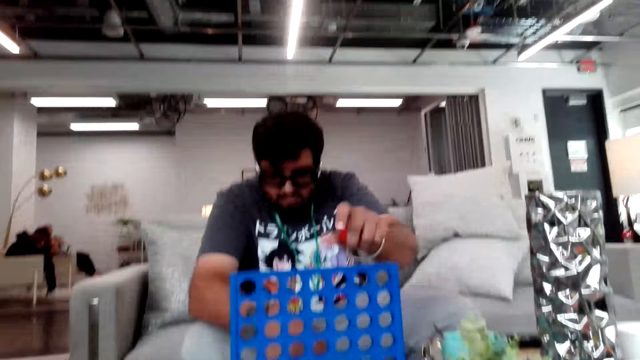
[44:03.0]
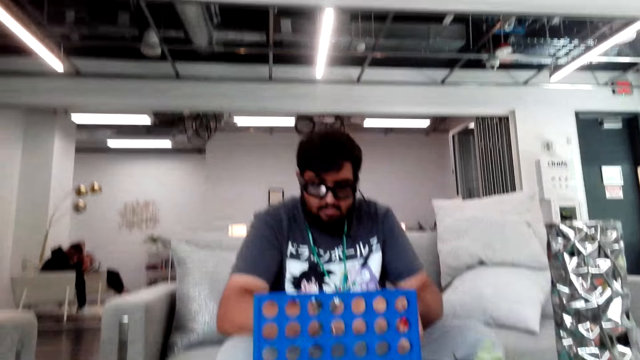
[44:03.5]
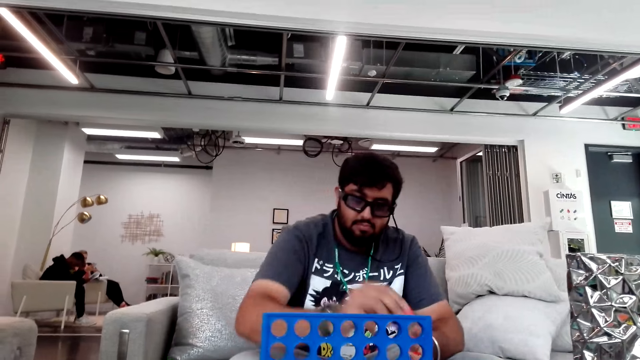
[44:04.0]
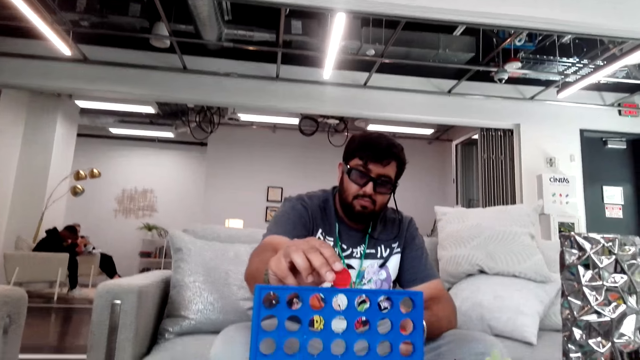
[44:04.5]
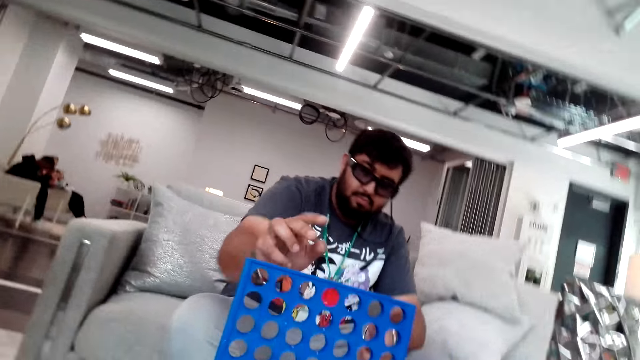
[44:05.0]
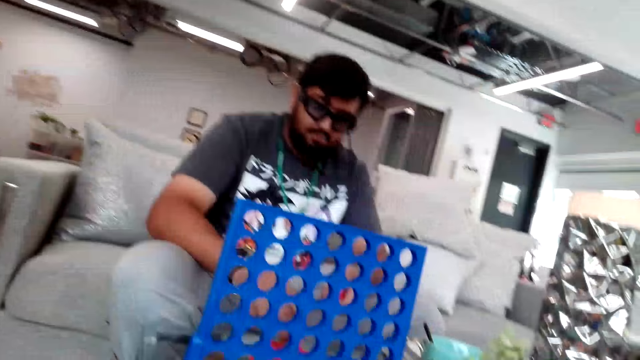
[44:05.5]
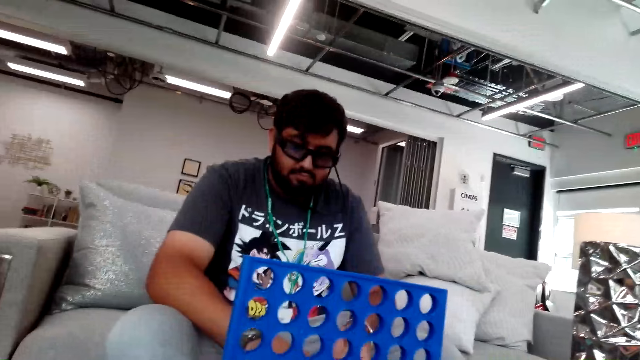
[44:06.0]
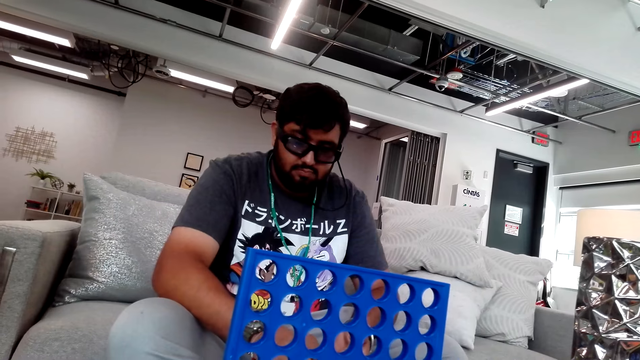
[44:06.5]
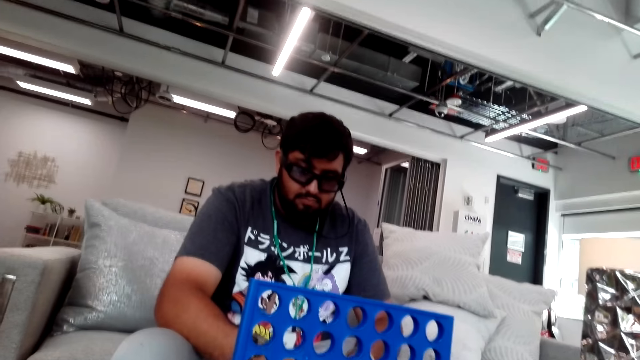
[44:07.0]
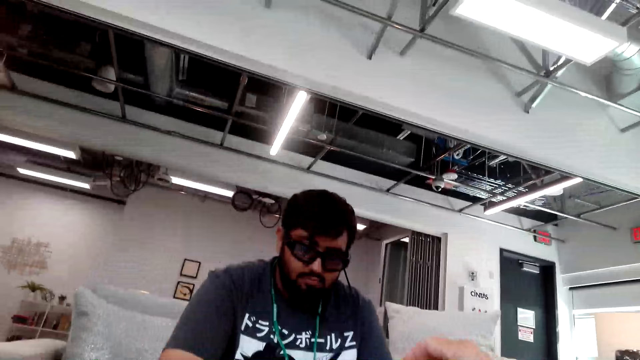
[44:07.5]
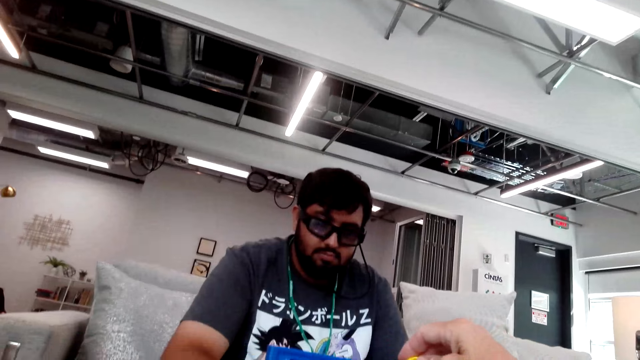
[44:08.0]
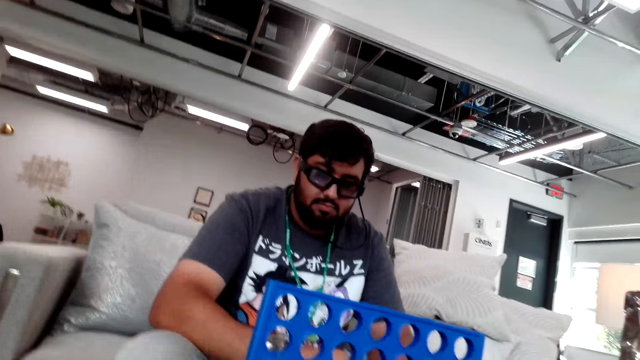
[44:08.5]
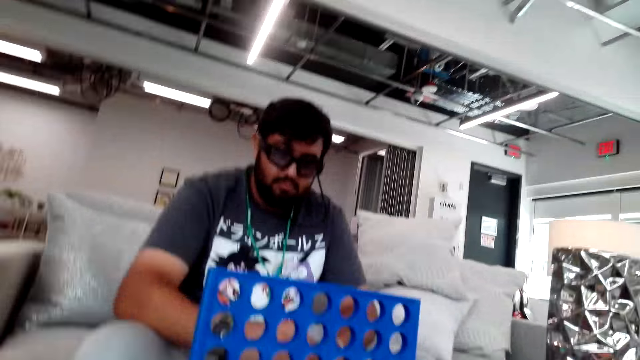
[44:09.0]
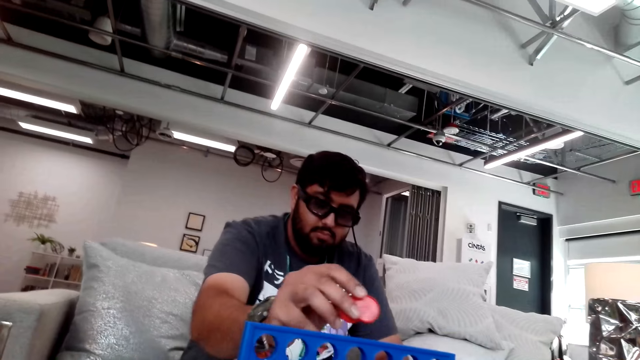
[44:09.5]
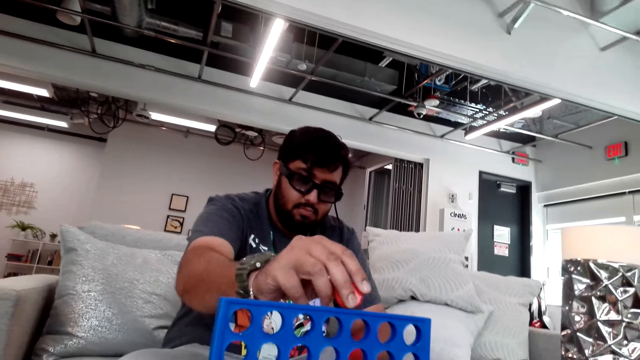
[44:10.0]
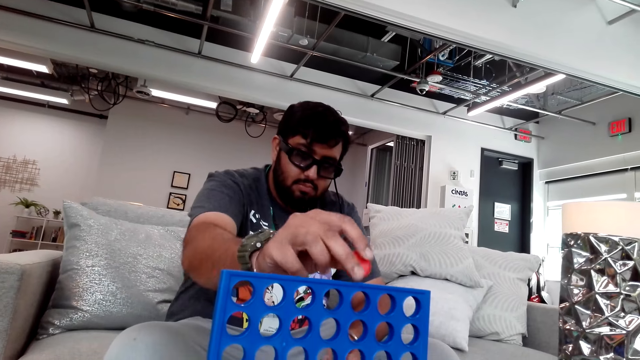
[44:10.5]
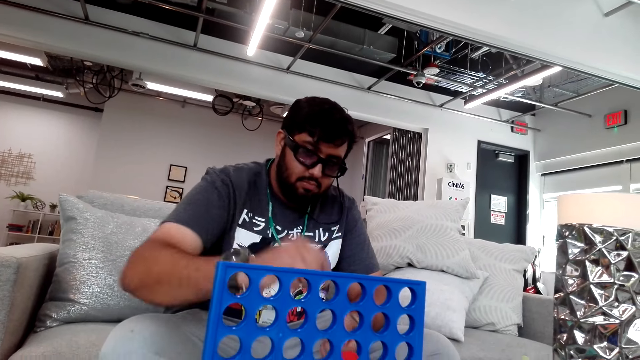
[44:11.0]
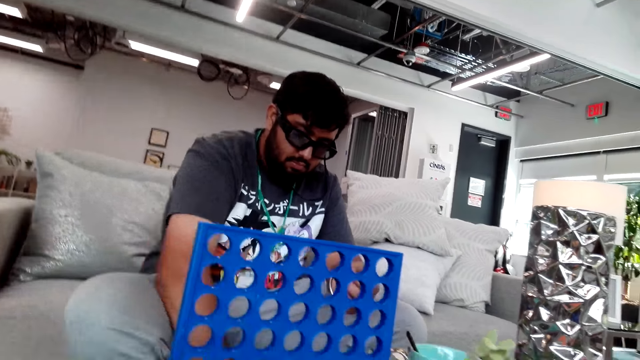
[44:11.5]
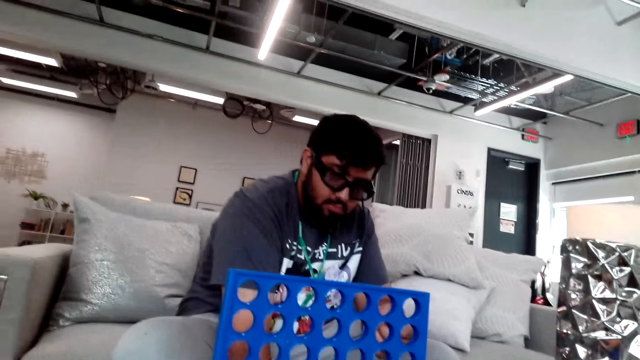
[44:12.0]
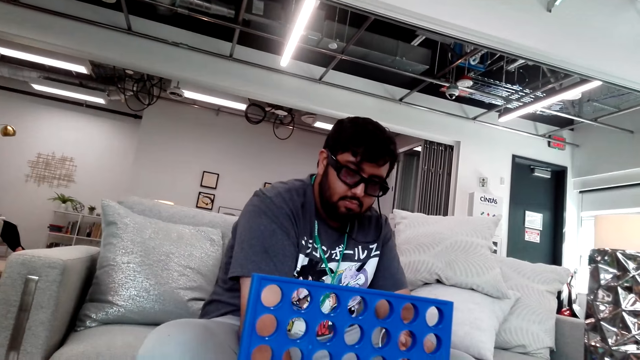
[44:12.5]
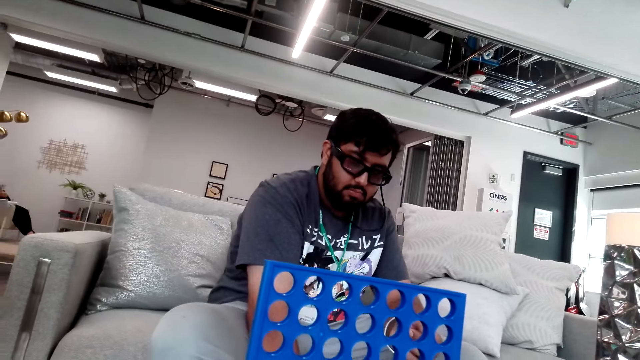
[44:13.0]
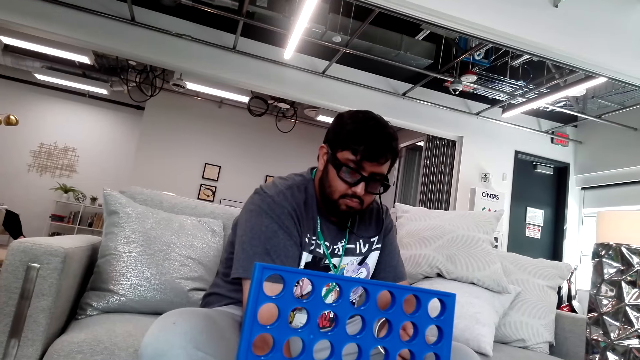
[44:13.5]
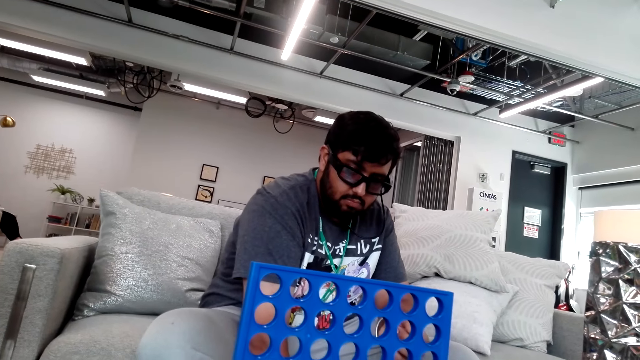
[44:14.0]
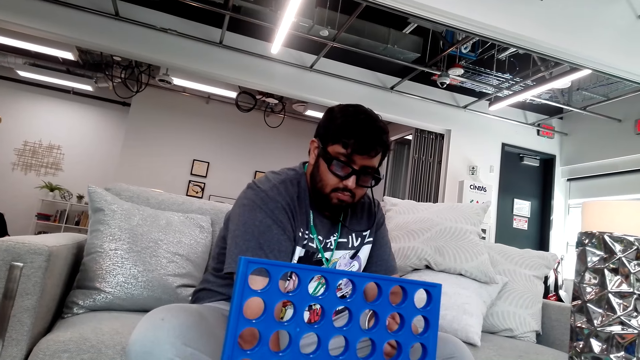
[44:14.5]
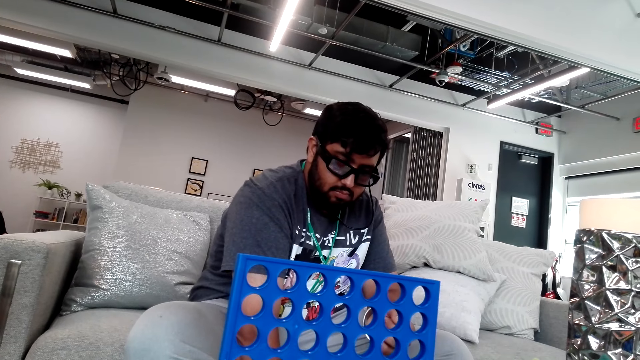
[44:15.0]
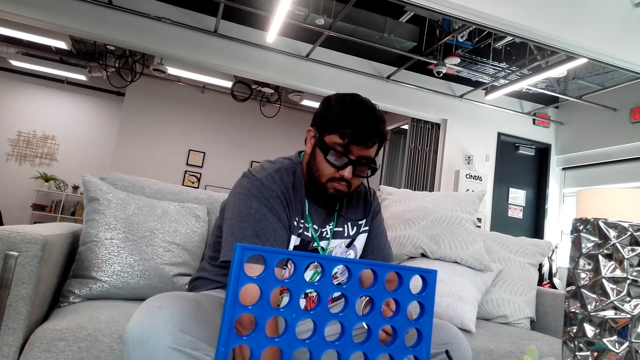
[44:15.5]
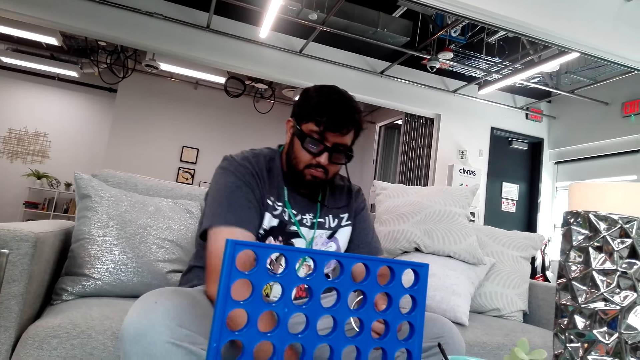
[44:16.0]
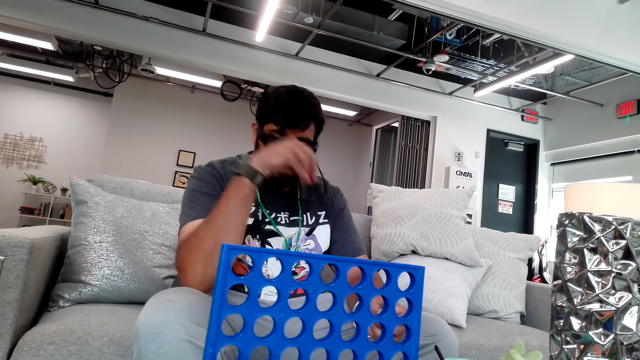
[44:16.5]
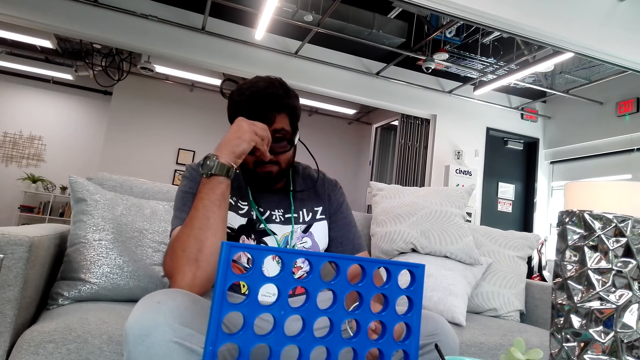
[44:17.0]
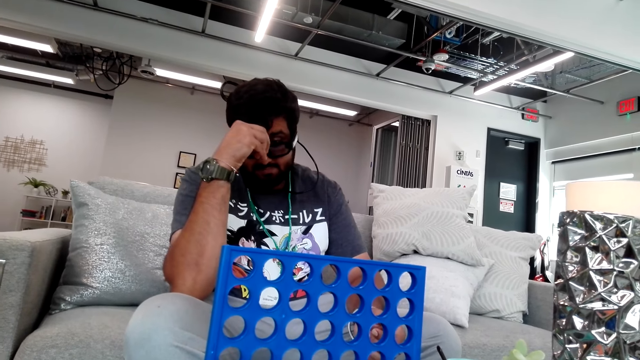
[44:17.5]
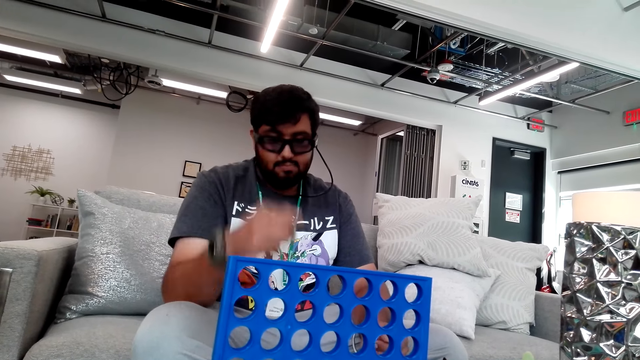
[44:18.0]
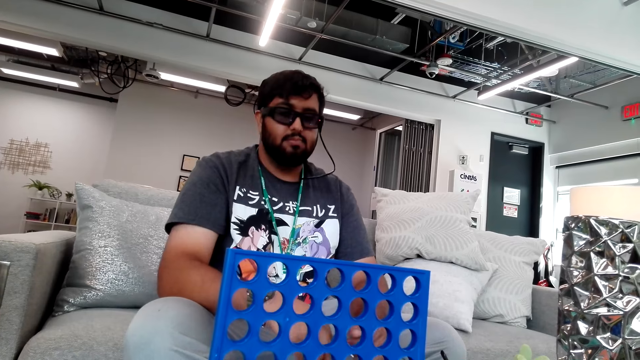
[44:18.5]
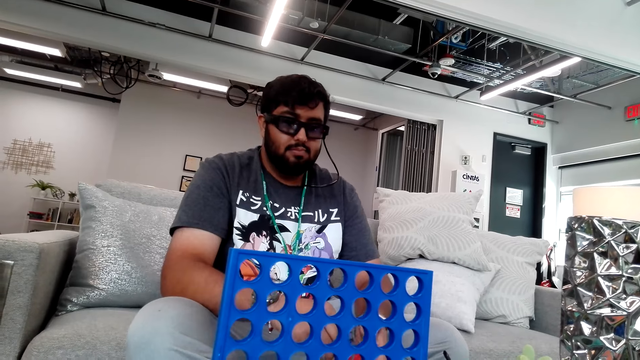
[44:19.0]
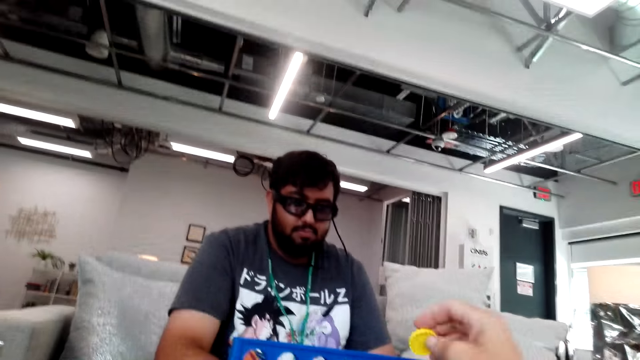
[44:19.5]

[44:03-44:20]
A person plays the Connect 4 game and puts a chip in the Connect 4 board. The camera wearer puts a chip in the Connect 4 board. They play the Connect 4 game. The person puts a chip in the Connect 4 board and plays the Connect 4 game. The person rubs on the forehead. The person touches the face.

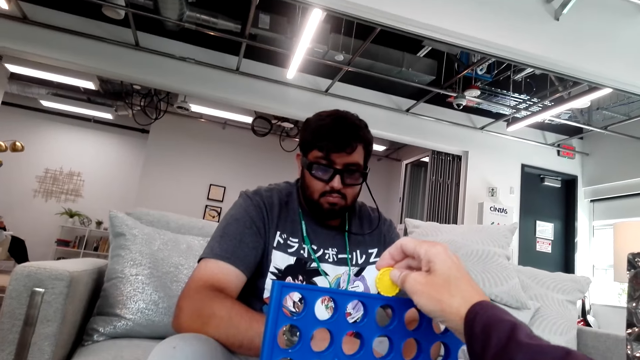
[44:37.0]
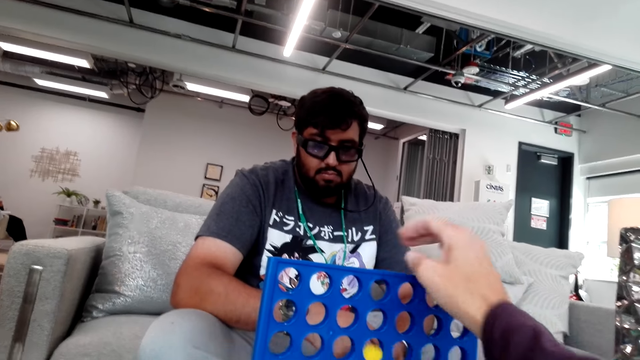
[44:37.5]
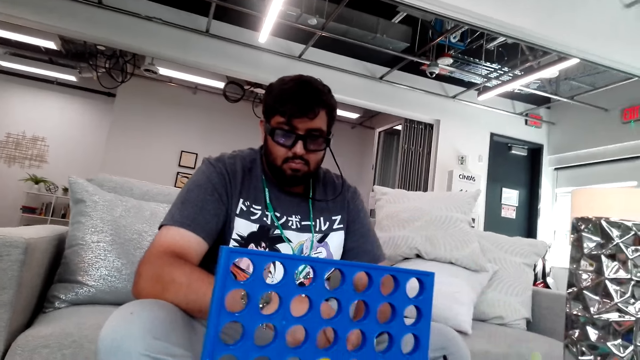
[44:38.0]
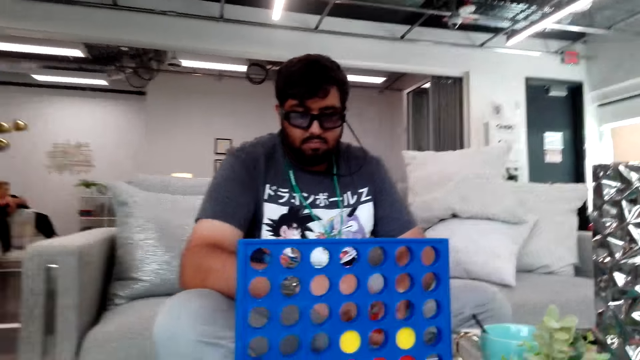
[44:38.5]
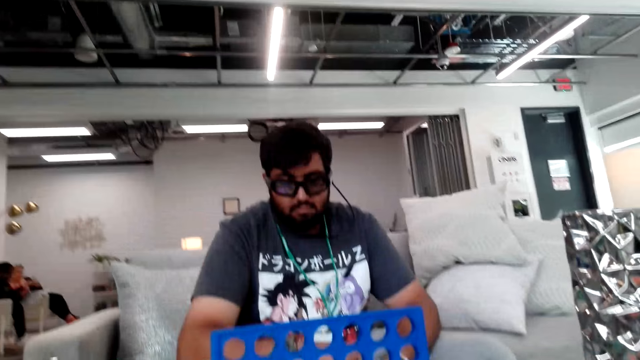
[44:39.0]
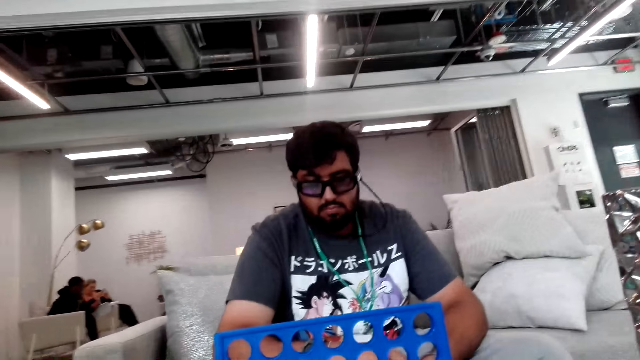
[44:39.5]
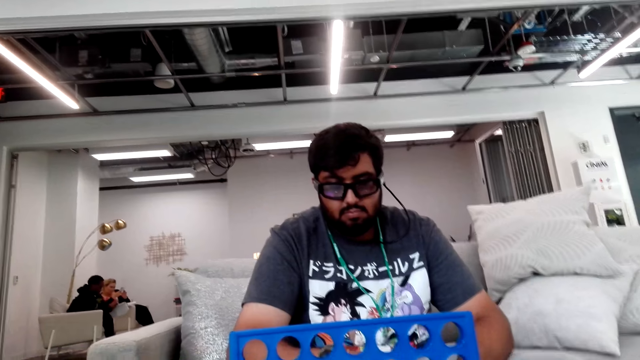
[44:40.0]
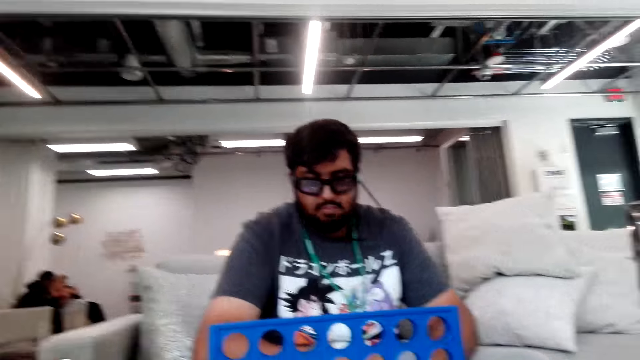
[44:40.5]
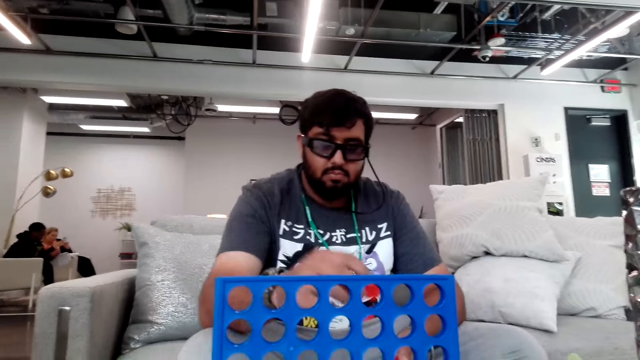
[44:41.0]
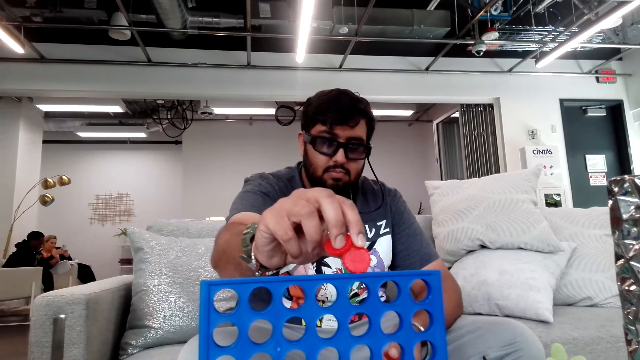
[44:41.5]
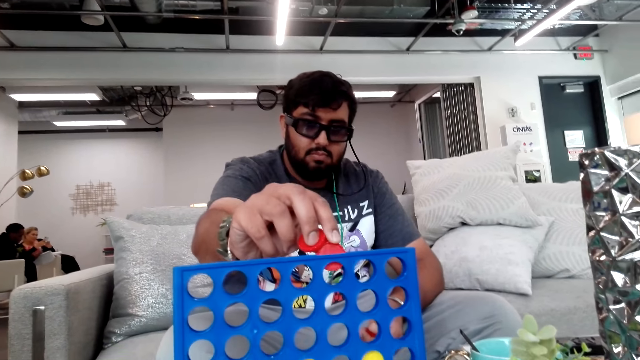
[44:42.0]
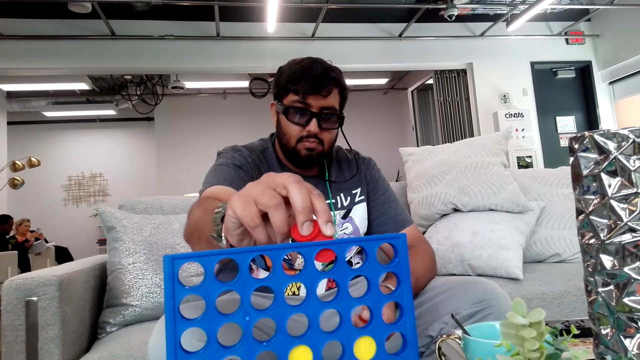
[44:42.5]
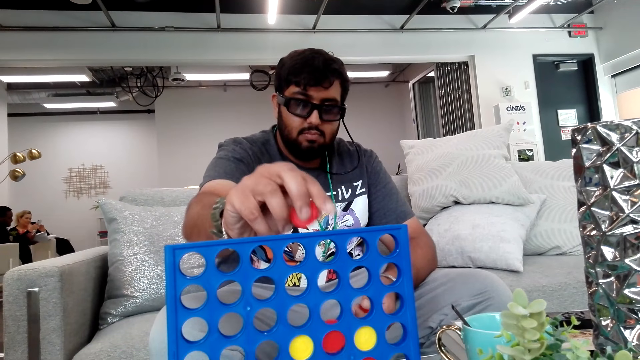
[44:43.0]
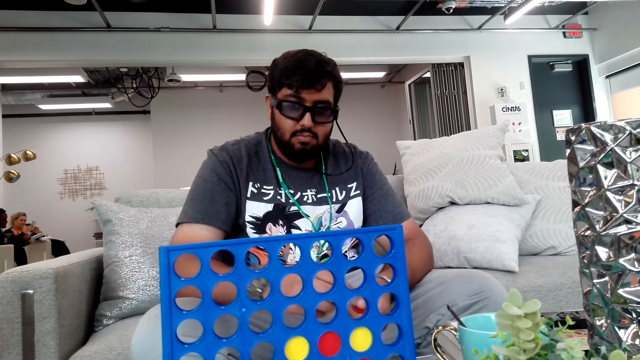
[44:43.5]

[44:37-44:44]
The camera wearer puts a chip in the Connect 4 board. A person puts a chip in the Connect 4 board.
